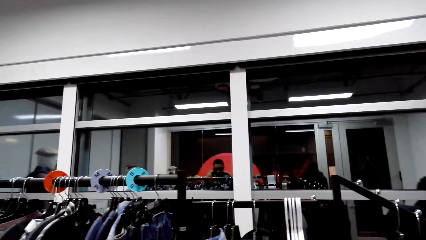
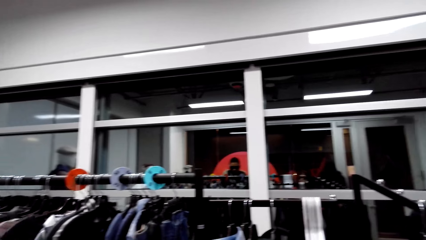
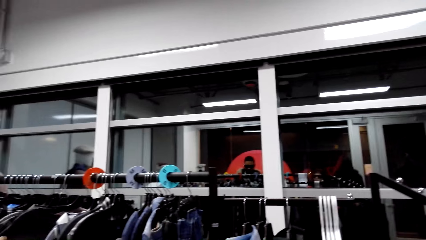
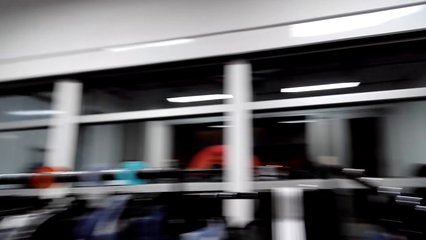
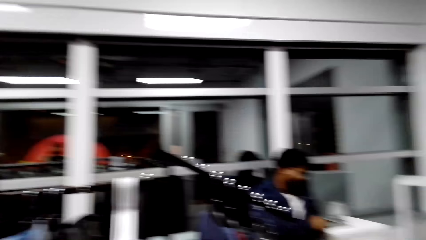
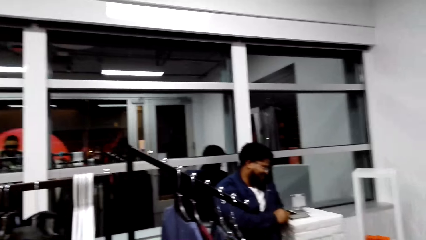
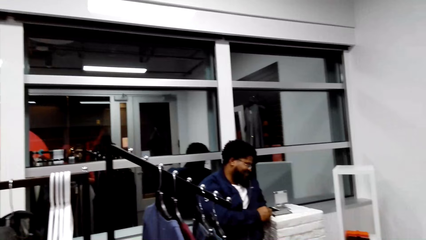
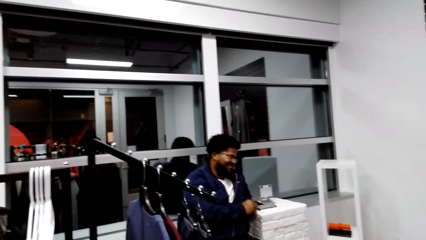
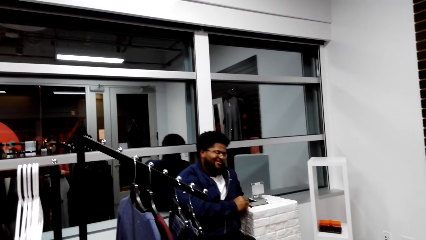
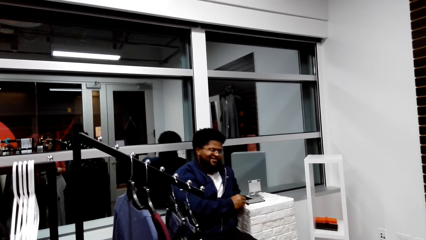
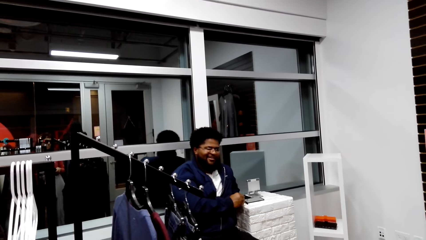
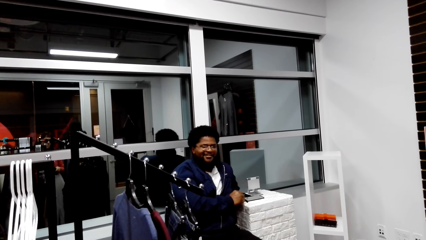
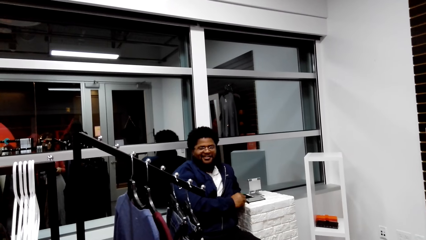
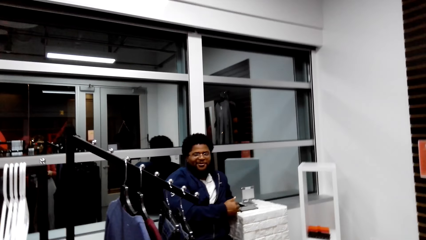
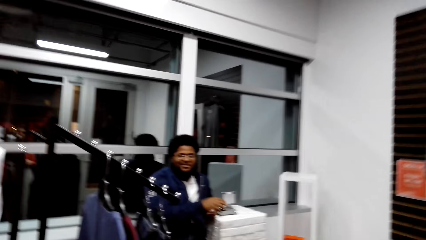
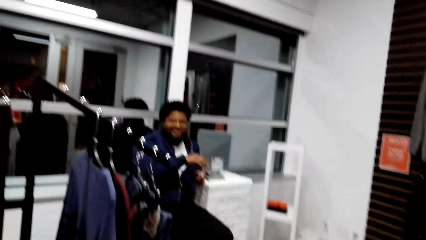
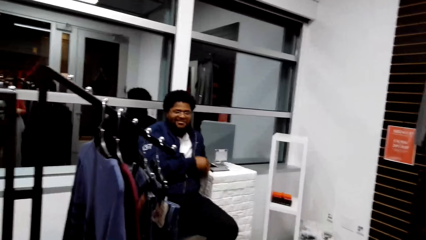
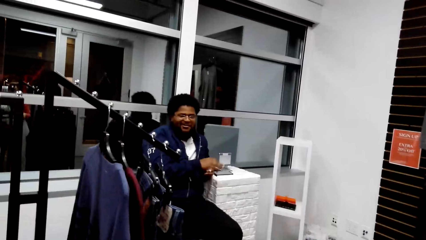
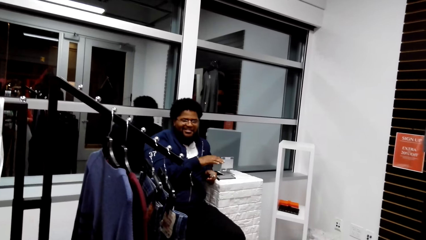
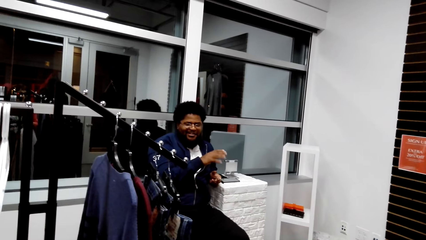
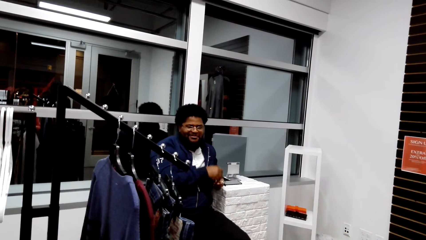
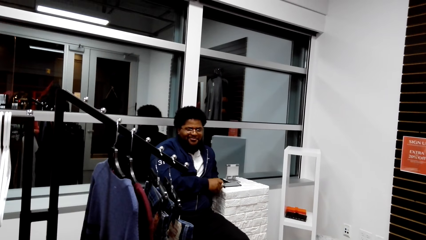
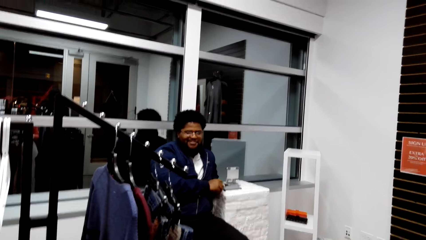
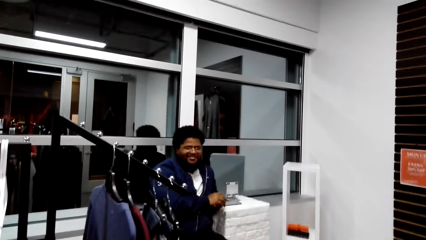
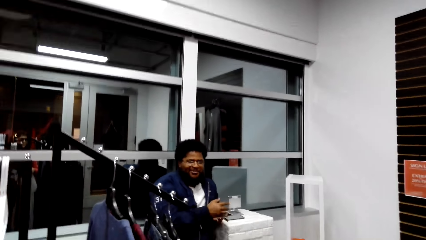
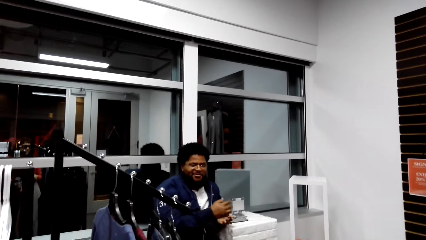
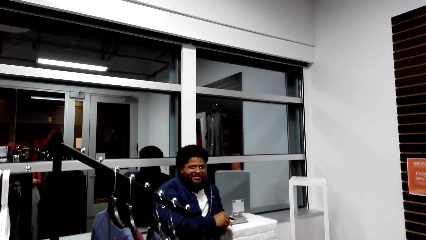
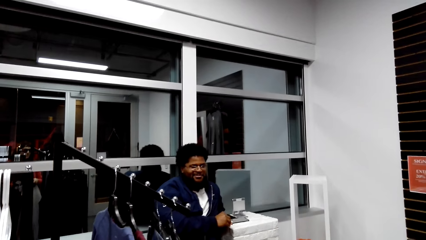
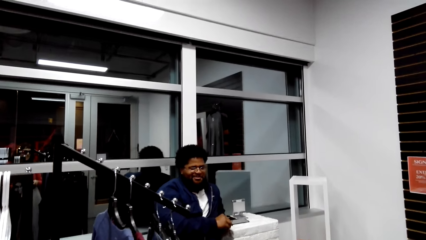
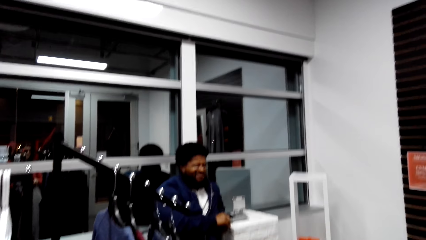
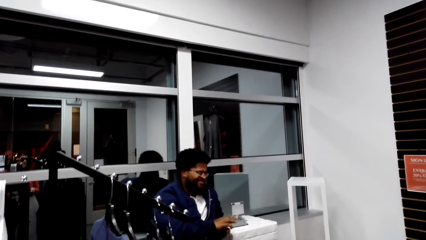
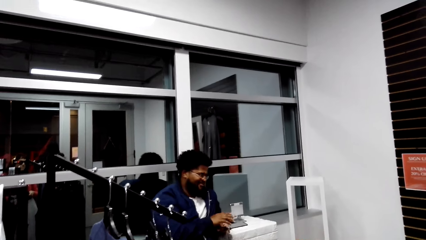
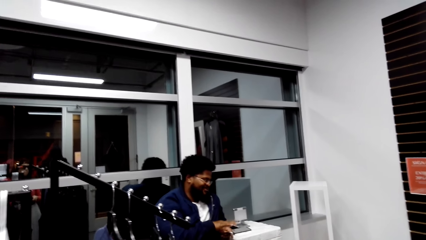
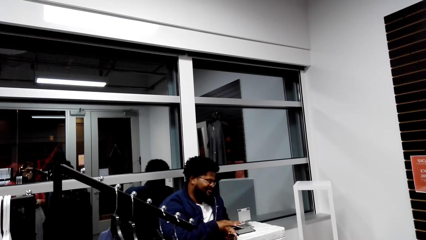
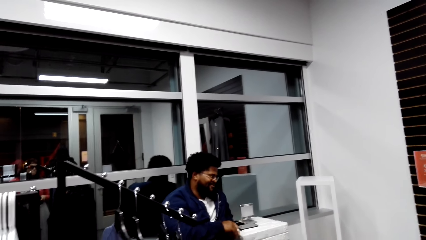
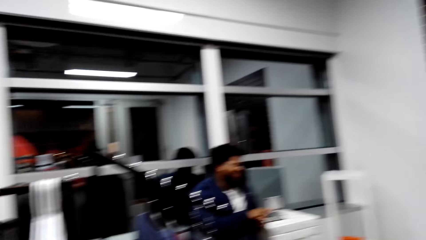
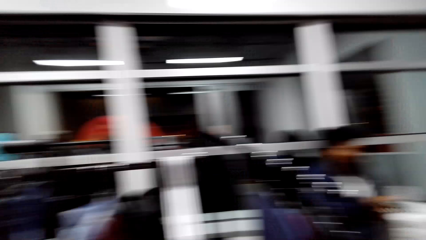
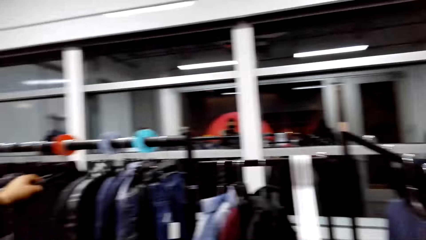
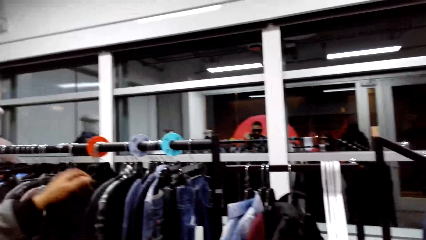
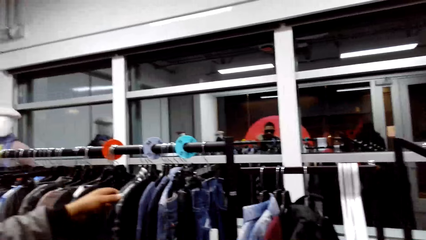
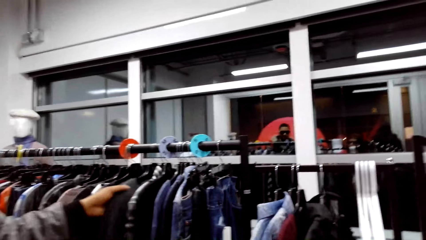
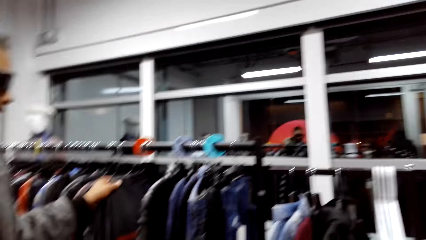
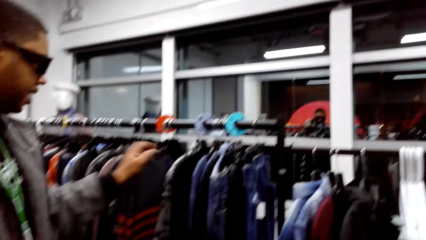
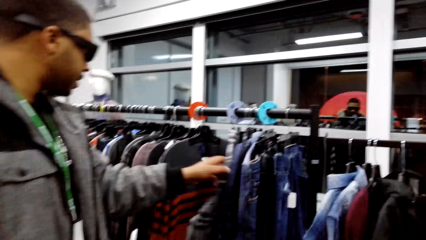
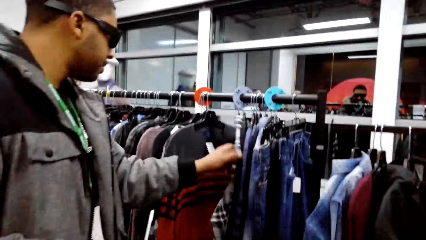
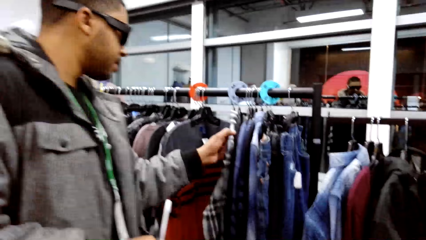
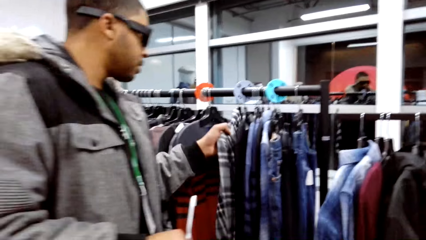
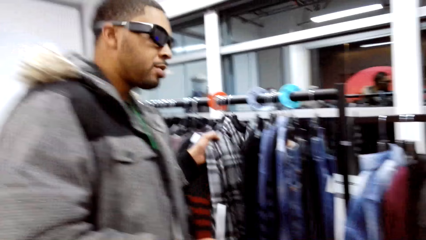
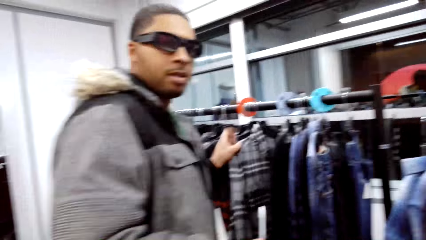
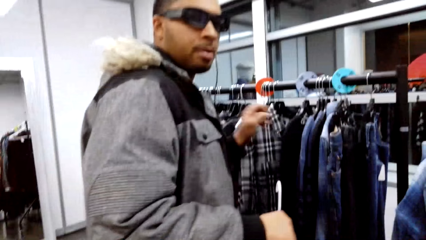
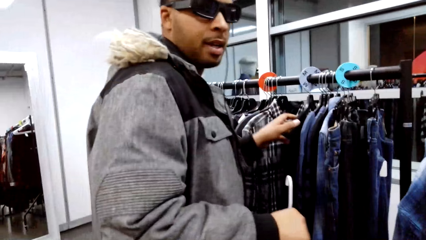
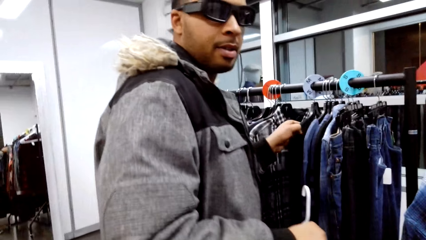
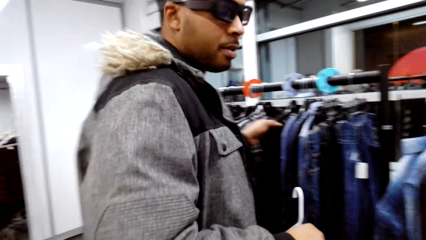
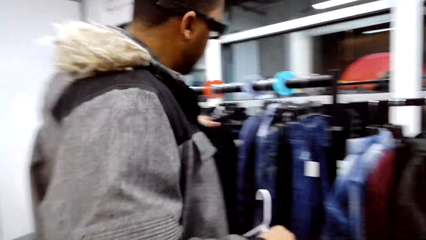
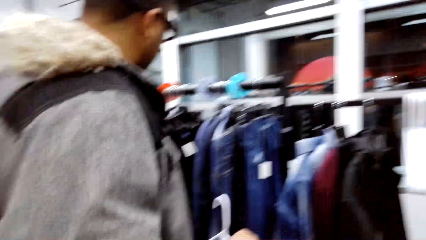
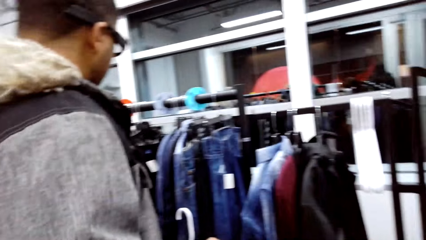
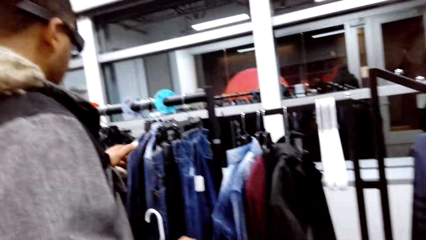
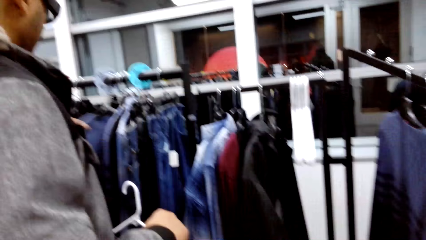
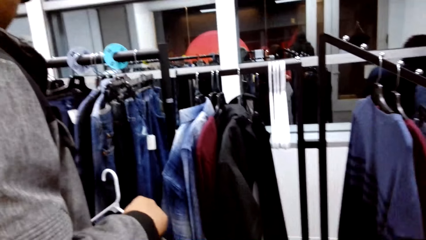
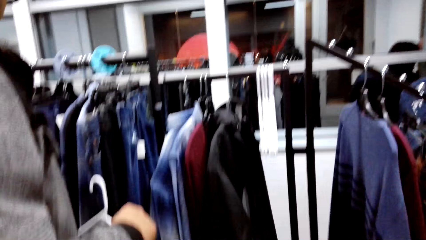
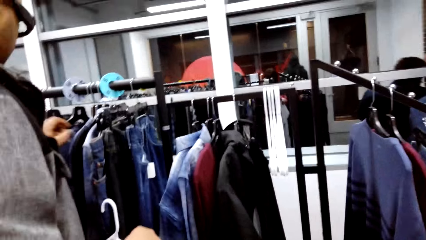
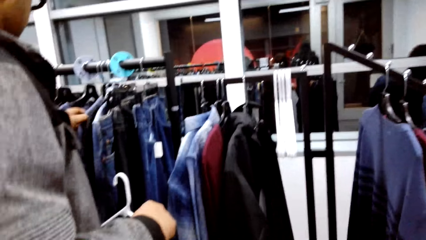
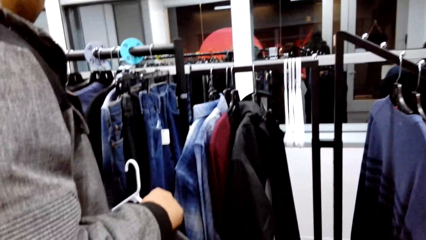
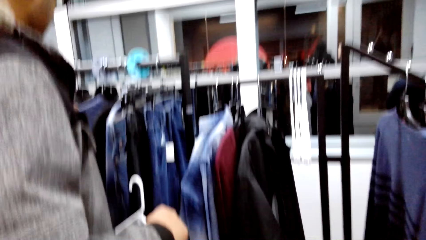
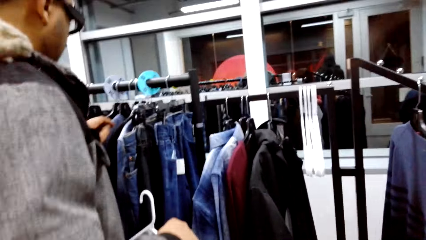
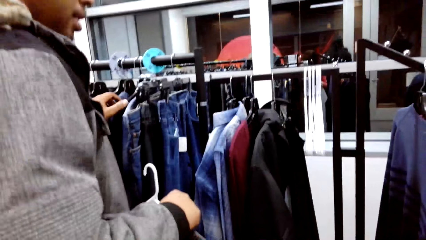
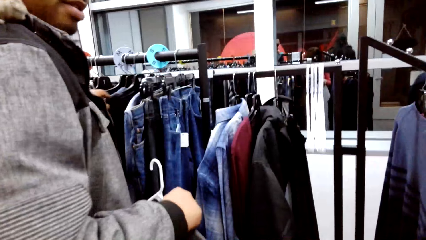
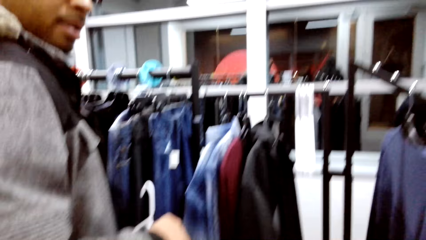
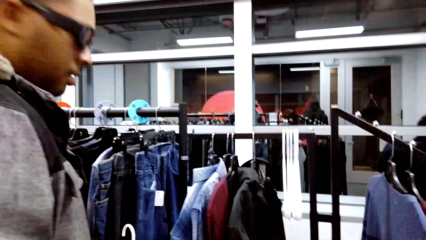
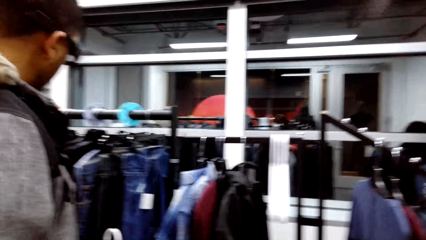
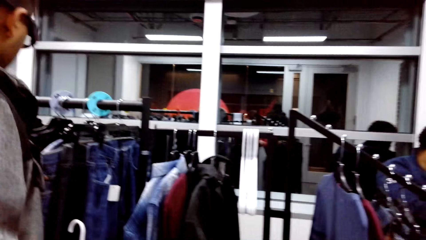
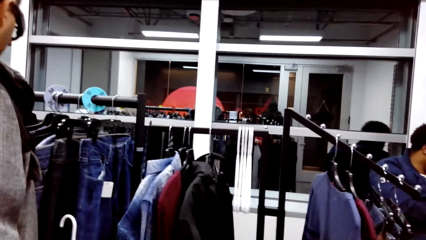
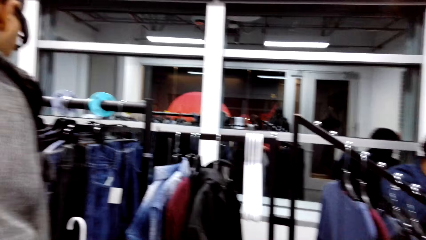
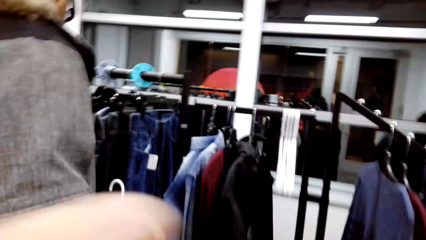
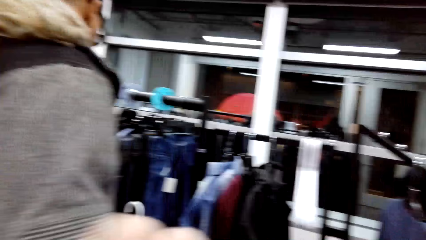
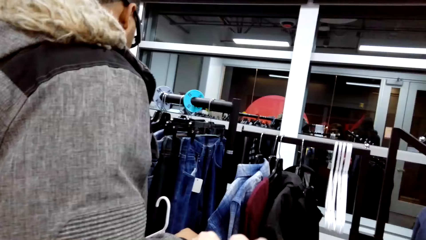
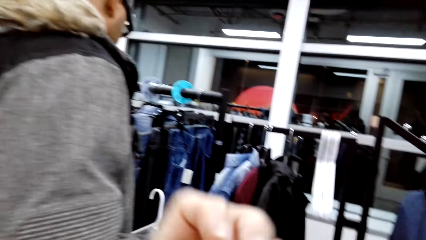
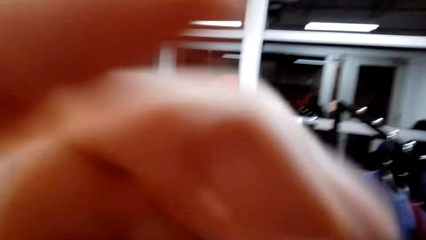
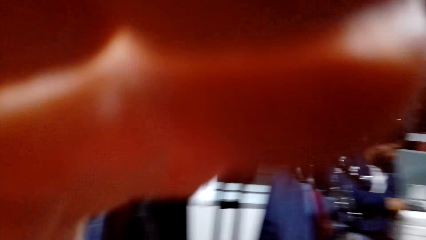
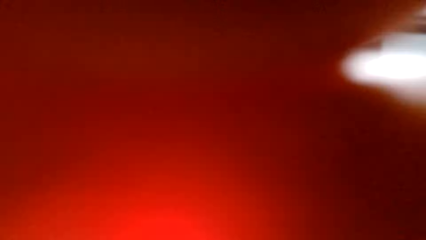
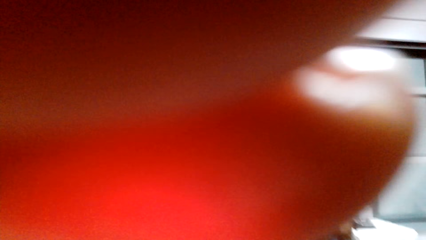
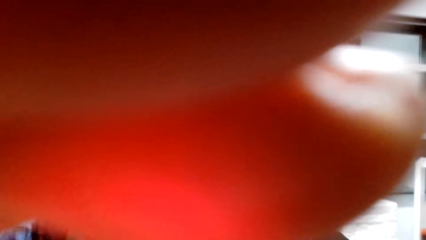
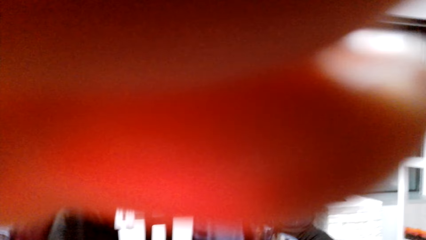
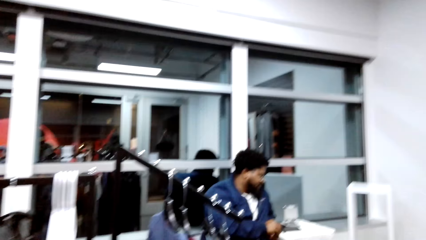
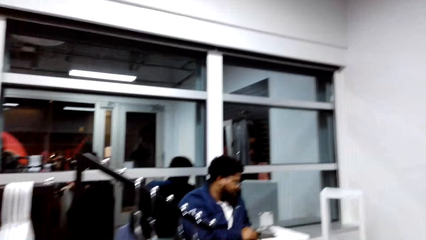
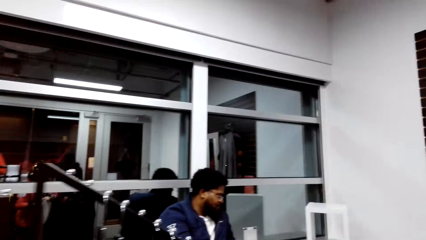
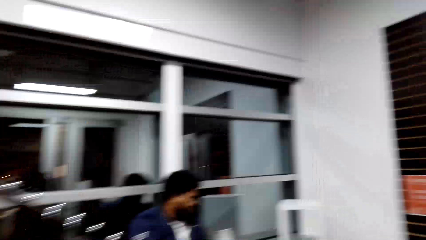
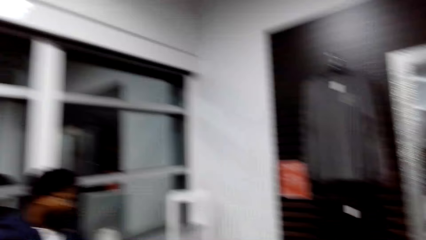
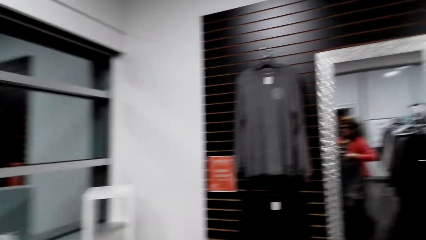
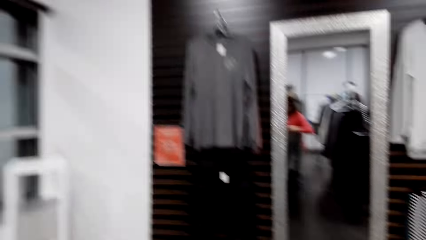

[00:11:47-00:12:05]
The camera wearer looks around. They talk to a person. They look around. A man holds the clothes on the display with his left hand. The camera wearer talks to another person. They adjust the camera.
